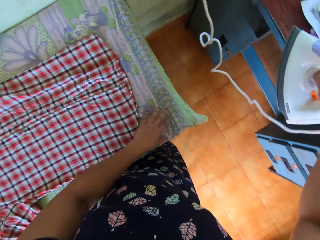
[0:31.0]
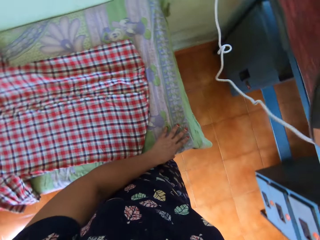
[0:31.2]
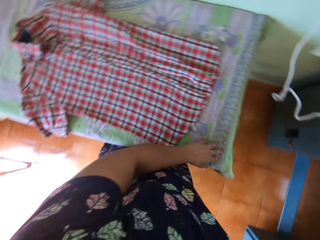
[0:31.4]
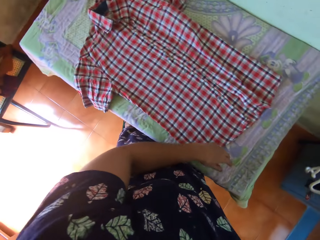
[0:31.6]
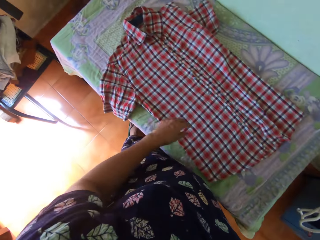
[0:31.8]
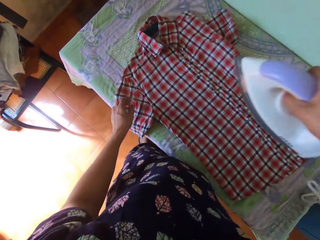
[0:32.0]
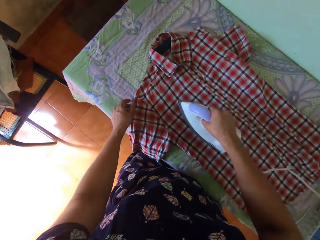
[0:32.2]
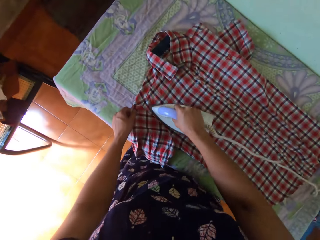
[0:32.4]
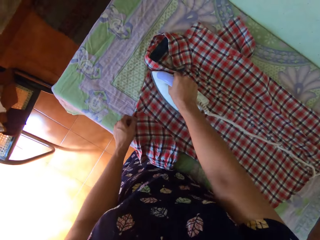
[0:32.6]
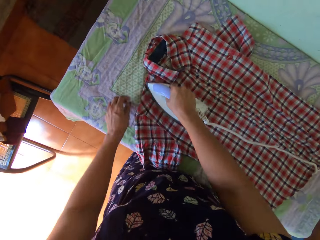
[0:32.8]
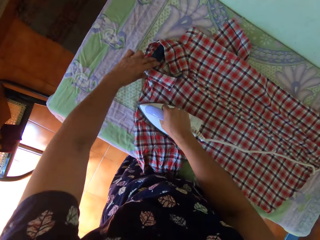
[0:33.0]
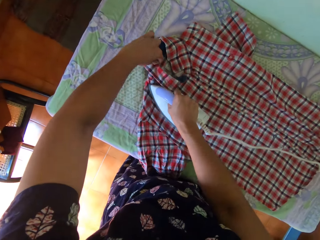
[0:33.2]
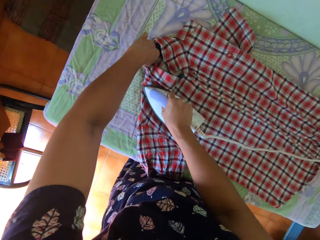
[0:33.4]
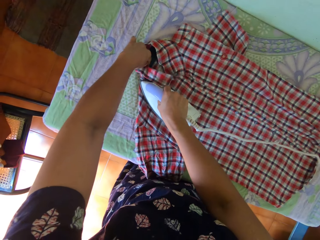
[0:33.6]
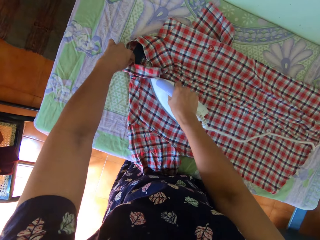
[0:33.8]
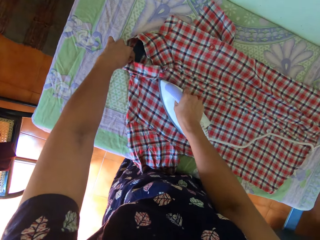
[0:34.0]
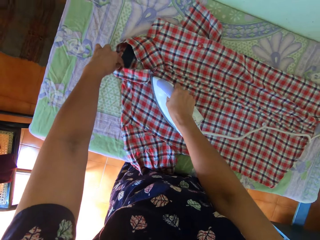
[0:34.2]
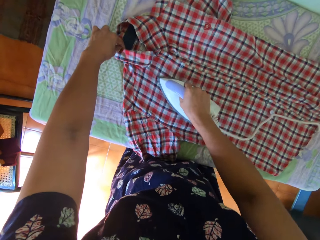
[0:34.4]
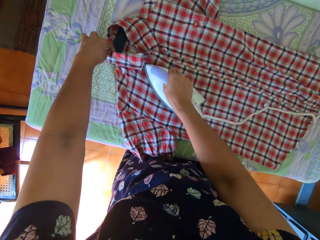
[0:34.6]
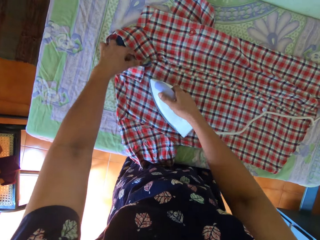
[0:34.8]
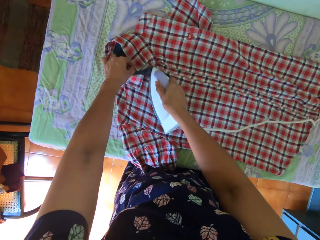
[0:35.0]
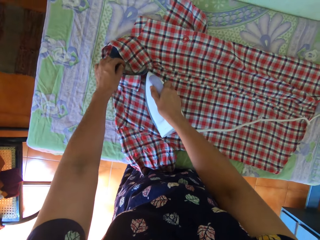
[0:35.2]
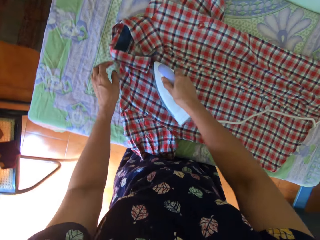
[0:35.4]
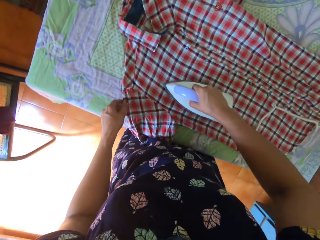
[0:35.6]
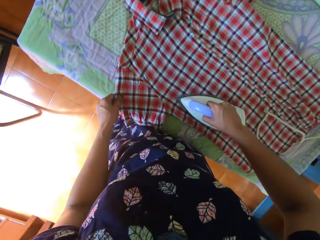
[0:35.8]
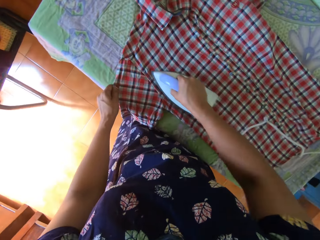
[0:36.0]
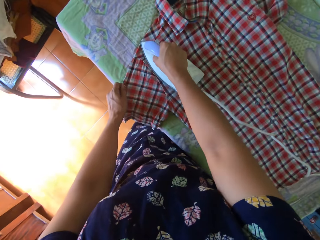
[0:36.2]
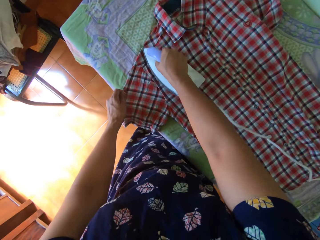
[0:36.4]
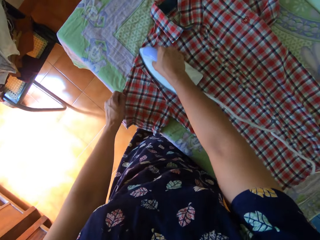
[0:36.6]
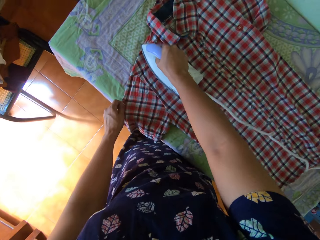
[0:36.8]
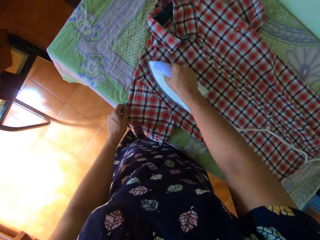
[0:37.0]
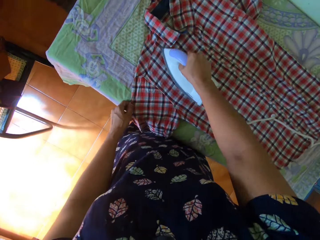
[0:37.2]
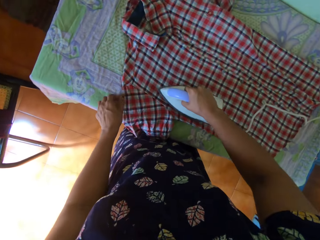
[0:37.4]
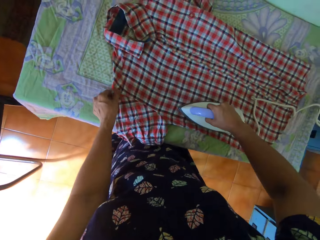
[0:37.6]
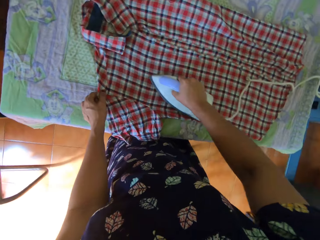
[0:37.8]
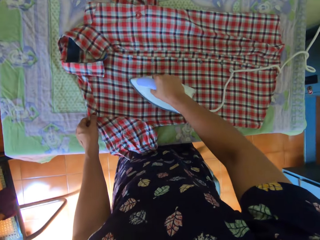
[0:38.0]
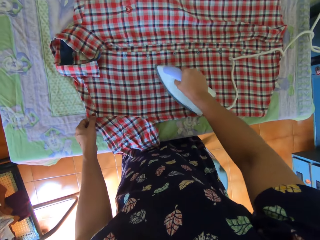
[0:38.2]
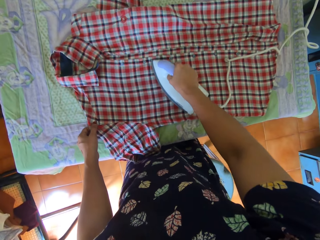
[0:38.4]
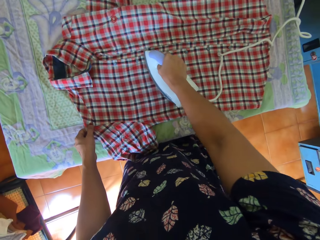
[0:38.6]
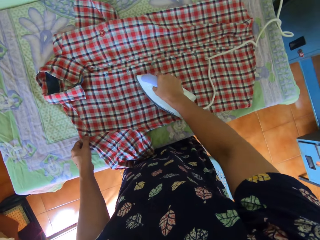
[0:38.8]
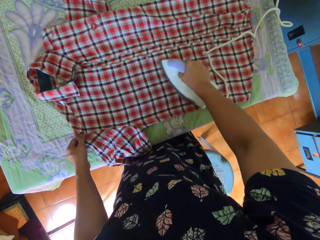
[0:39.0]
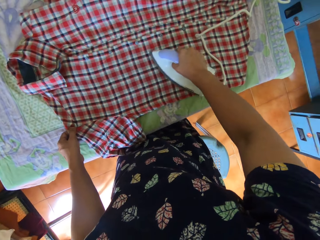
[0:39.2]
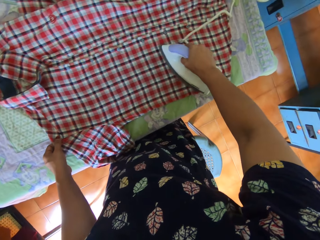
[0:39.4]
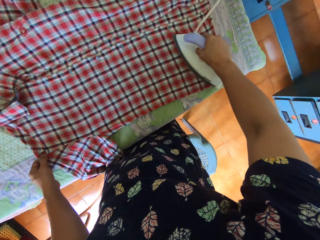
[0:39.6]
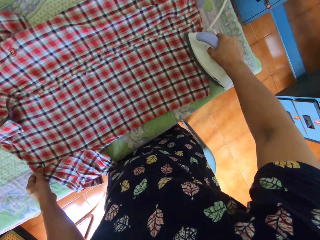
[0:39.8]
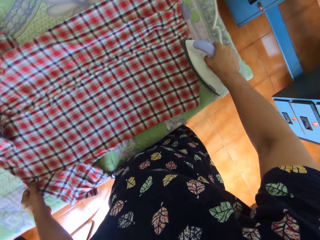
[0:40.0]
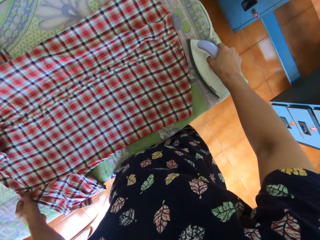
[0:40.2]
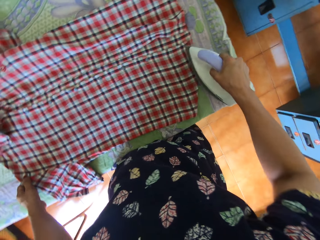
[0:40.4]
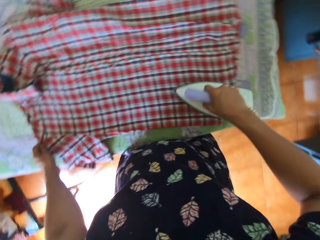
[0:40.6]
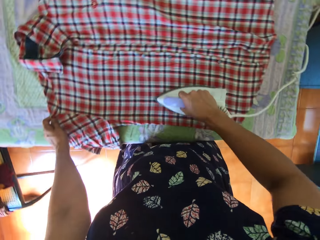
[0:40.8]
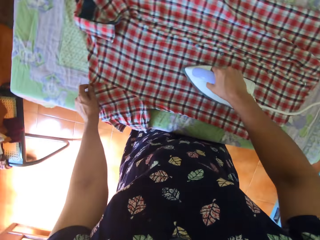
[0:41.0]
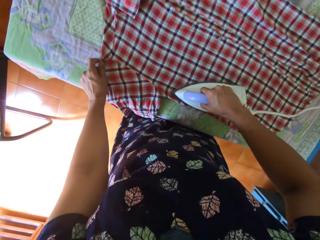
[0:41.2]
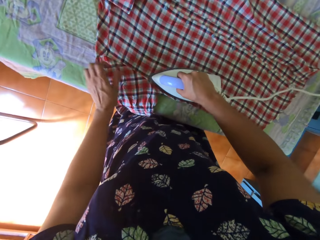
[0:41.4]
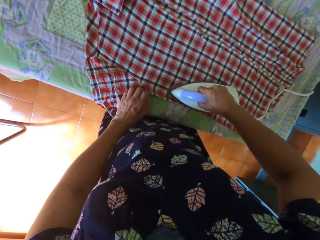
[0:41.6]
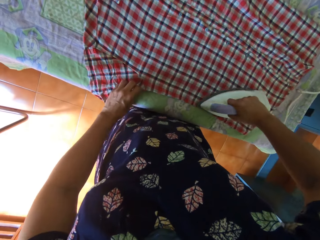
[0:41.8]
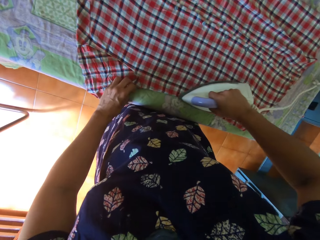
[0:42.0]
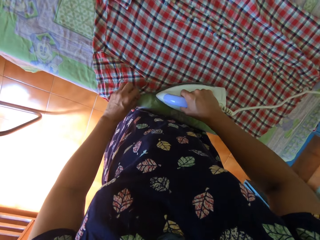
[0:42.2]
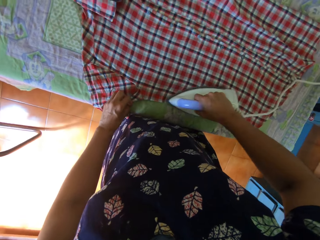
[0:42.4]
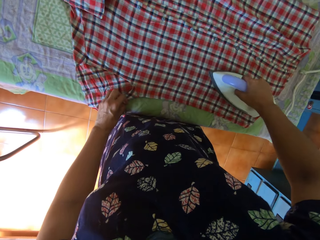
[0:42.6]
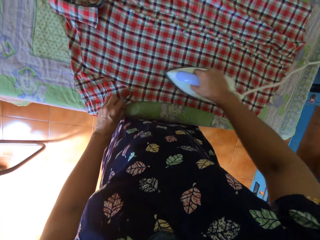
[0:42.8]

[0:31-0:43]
The camera wearer takes the iron off the shirt on the table. She places her left hand on the table. She adjusts the shirt sleeve with her left hand on the table. She irons the shirt on the table with her right hand. She adjusts the collar of the shirt on the table with her left hand. She adjusts the shirt sleeve on the table with her left hand.

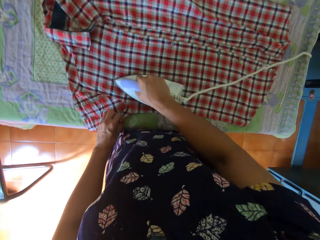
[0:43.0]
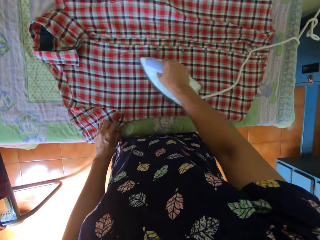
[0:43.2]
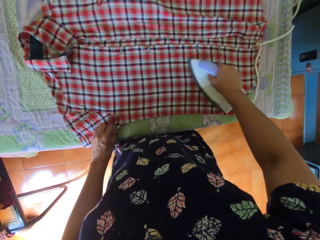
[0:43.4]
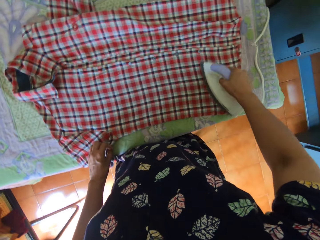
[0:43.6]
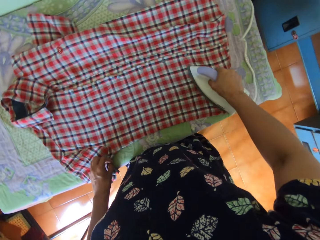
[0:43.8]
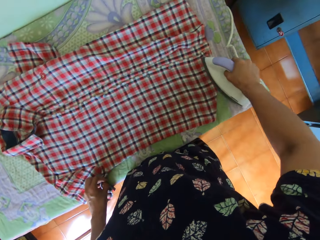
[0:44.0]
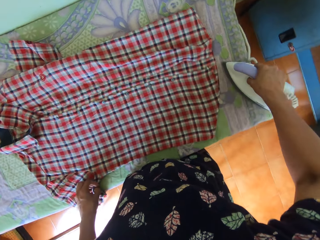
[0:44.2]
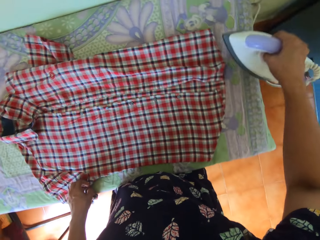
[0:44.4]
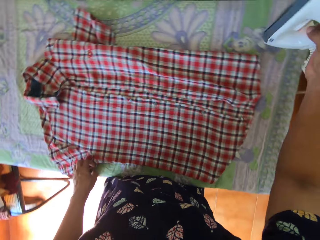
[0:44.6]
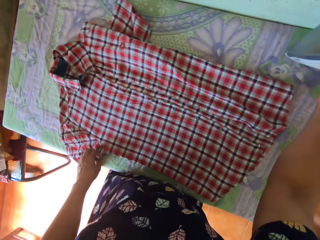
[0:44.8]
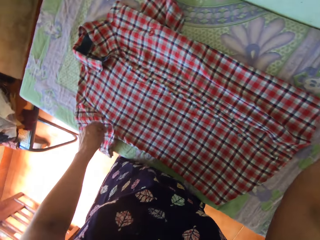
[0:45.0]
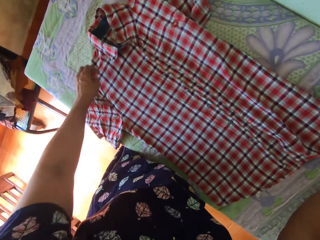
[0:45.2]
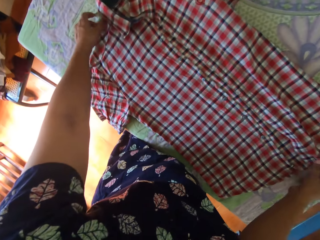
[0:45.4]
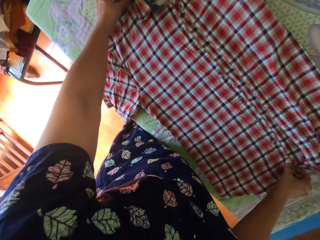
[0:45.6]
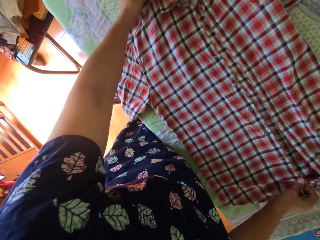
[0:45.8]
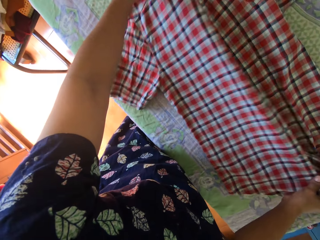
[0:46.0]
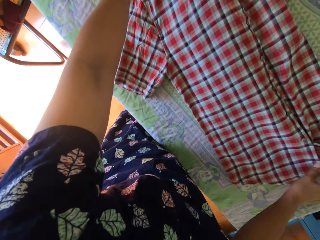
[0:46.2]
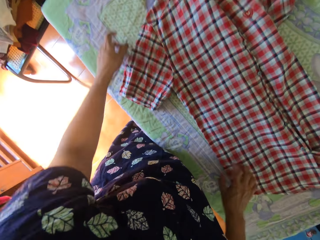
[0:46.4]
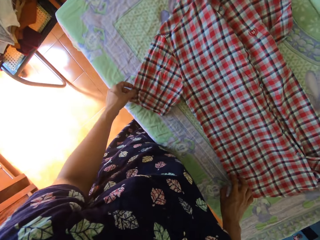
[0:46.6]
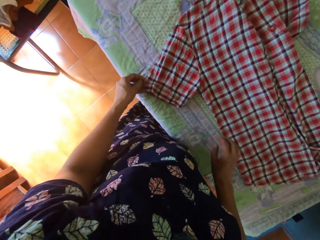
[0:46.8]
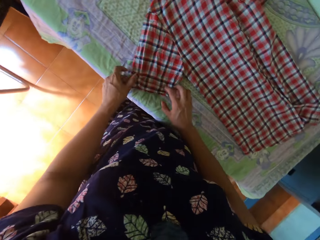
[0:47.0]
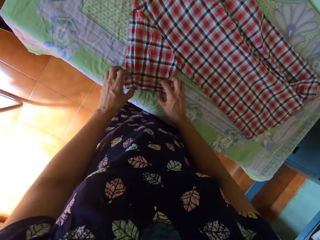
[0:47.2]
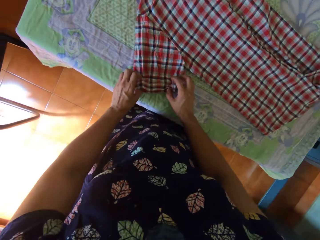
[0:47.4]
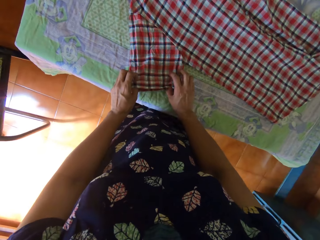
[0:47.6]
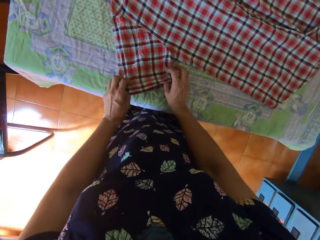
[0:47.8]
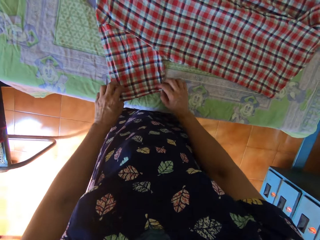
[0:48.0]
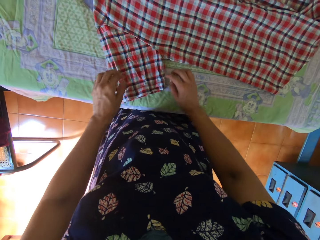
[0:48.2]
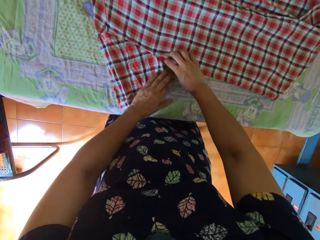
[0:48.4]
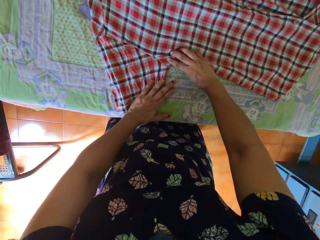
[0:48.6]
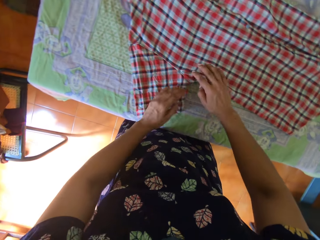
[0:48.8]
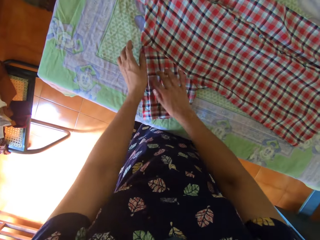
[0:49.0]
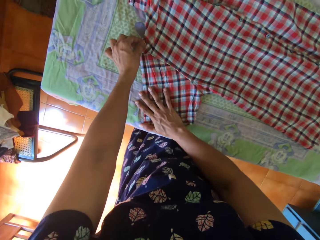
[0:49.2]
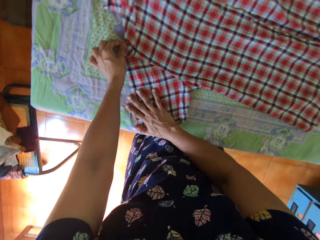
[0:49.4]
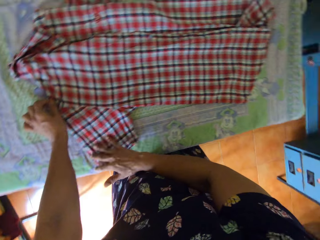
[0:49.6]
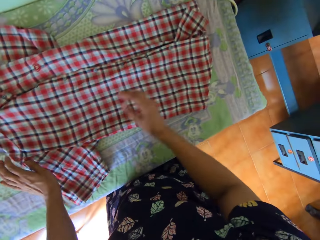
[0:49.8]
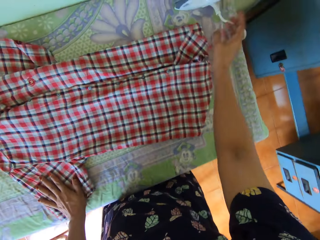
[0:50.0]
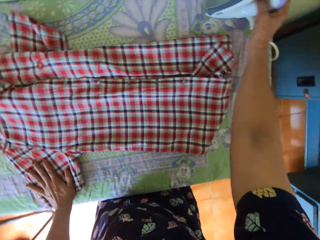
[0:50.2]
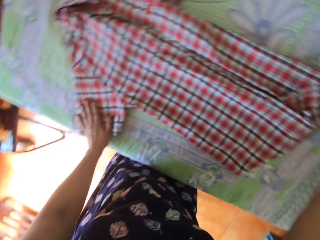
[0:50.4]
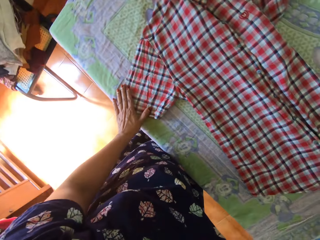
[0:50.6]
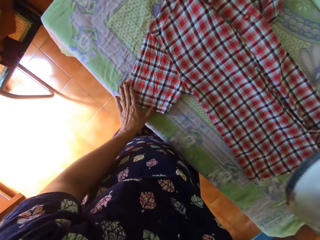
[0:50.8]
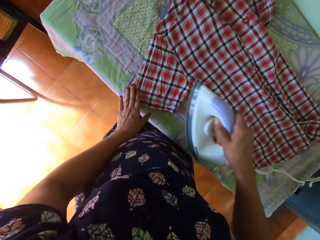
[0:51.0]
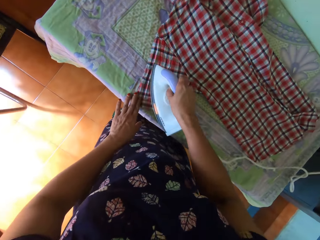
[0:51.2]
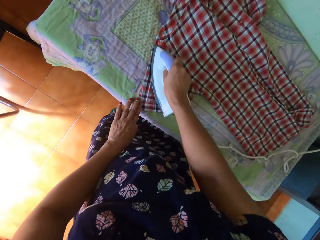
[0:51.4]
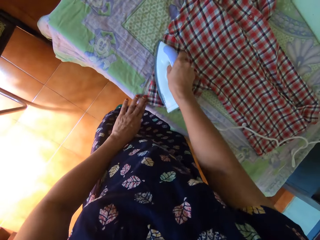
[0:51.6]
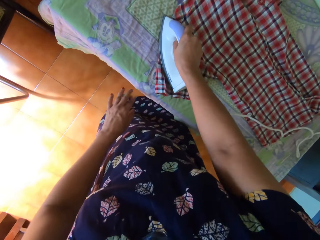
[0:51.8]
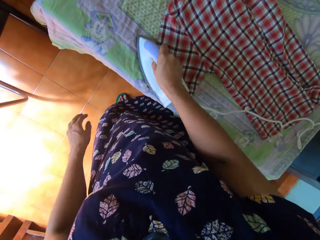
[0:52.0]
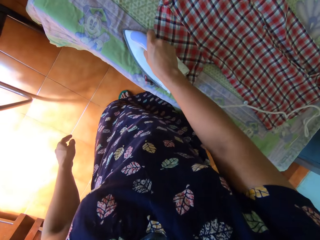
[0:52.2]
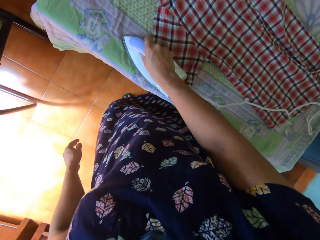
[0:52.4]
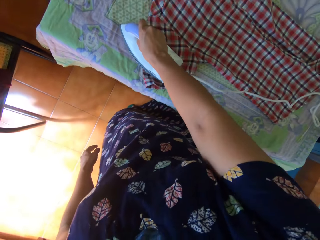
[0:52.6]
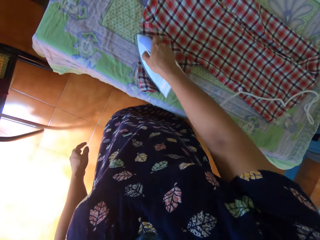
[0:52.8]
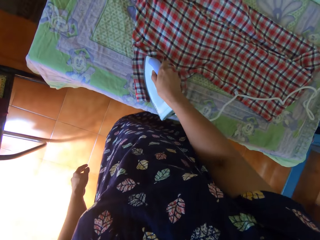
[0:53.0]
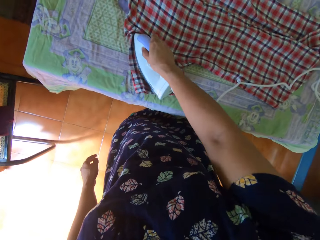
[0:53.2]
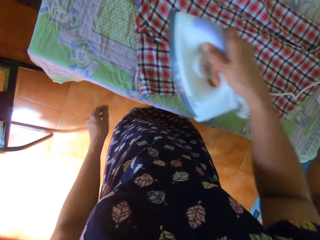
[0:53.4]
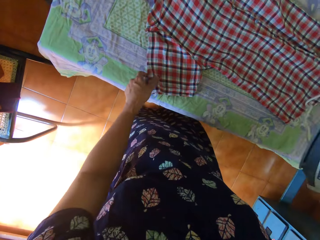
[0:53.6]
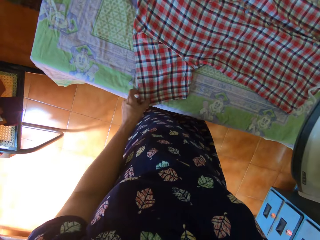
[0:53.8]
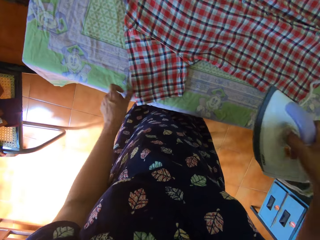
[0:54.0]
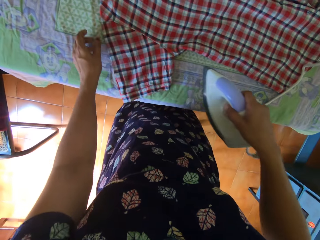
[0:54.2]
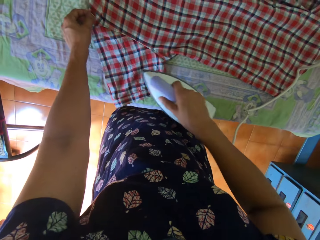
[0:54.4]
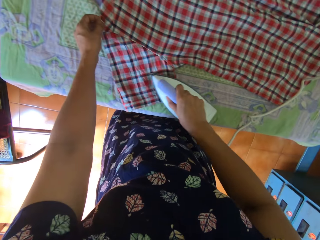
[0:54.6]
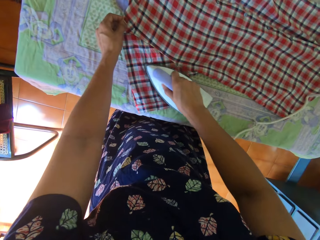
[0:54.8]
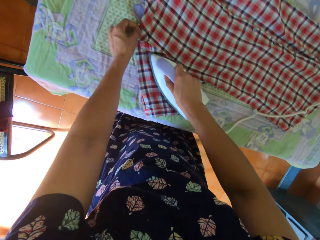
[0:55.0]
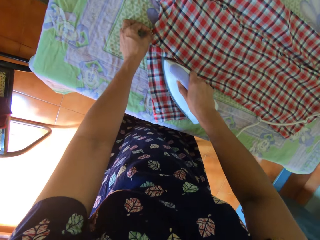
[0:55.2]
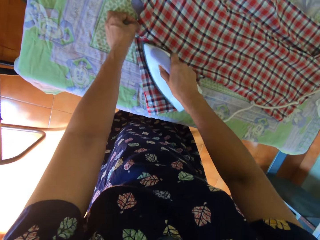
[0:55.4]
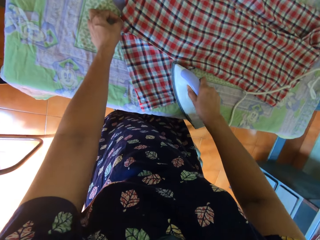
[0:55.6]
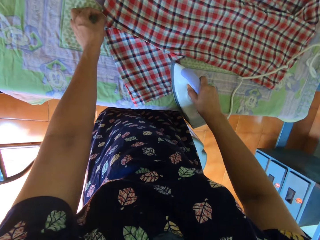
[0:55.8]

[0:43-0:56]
The camera wearer drops the iron on the table. She straightens the shirt on the table with both hands. She picks up the iron from the table with her right hand. She irons the shirt on the table. She adjusts the shirt sleeve on the table with her left hand.
